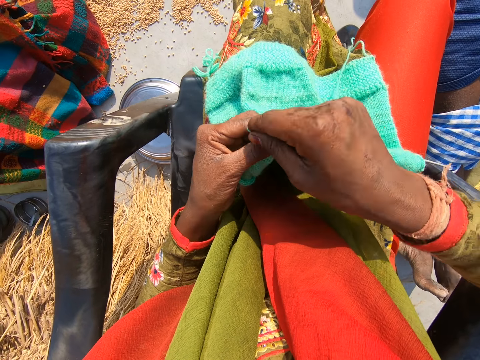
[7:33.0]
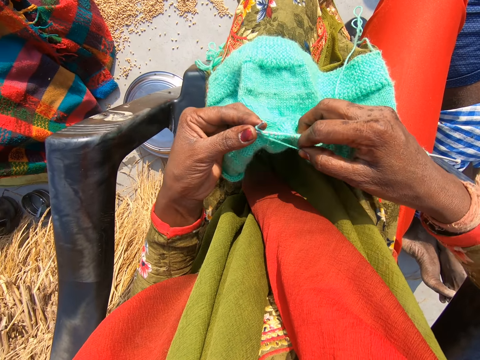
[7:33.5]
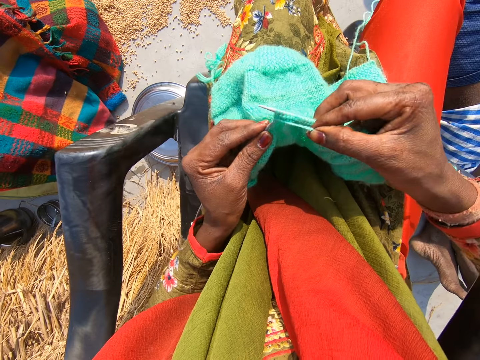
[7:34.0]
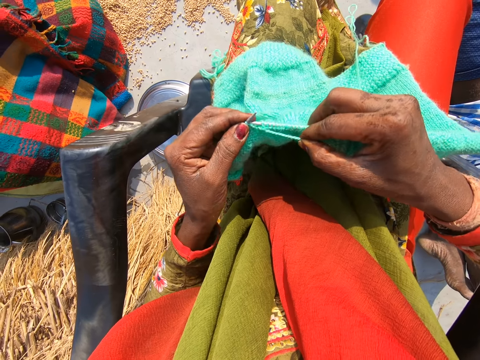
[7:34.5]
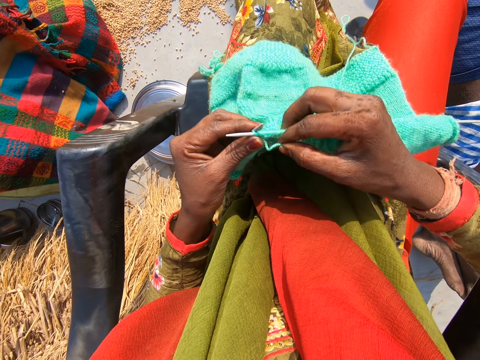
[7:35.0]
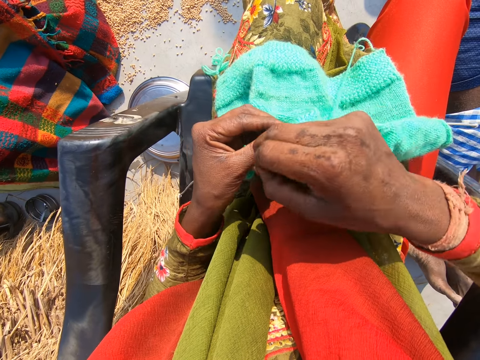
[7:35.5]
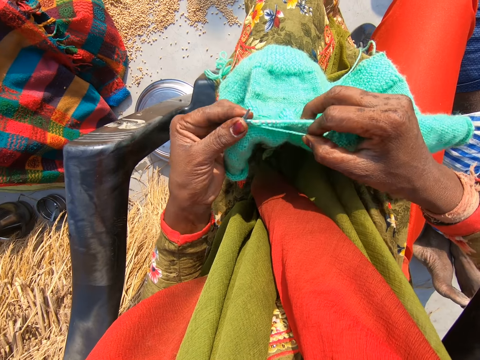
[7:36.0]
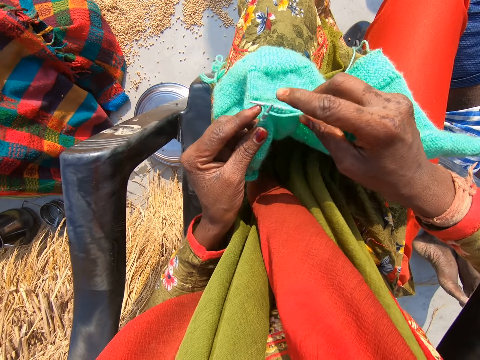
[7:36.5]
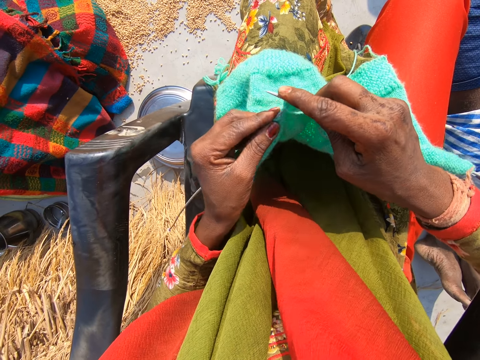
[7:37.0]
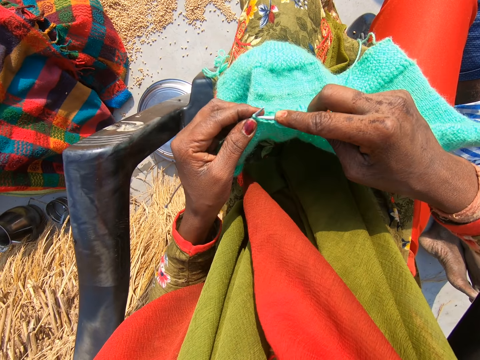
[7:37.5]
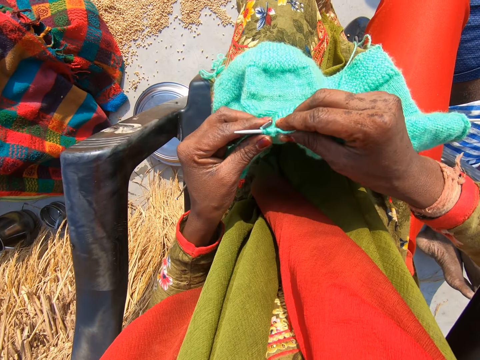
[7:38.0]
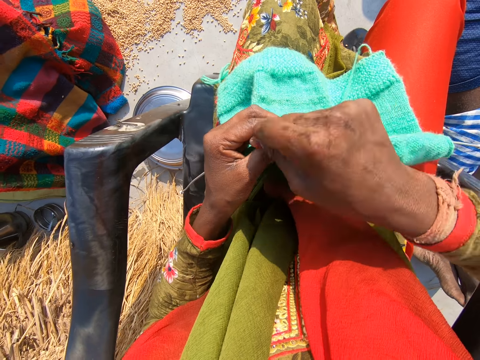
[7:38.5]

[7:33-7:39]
The camera wearer knits the shawl.

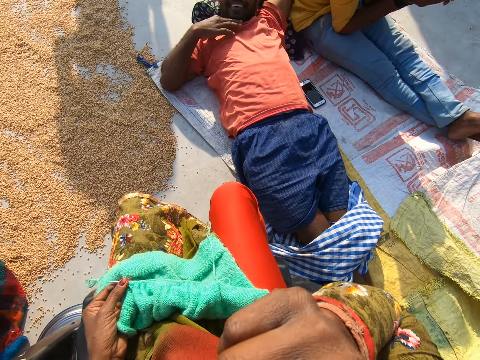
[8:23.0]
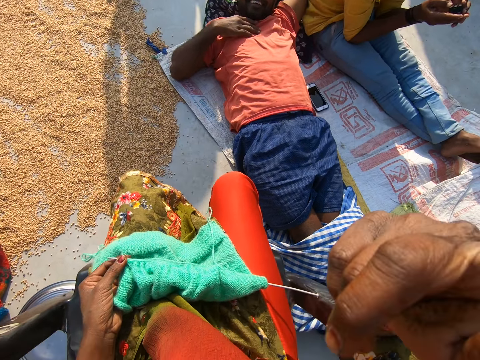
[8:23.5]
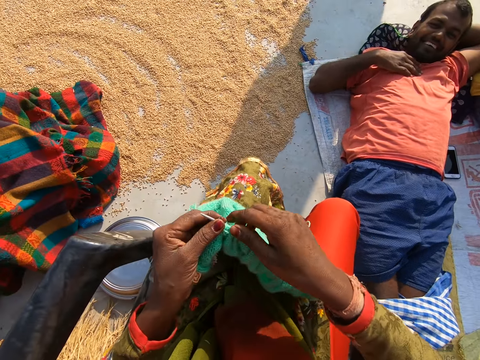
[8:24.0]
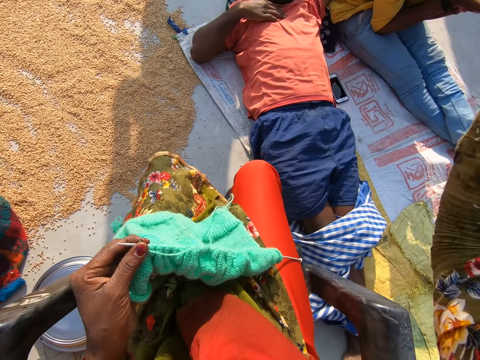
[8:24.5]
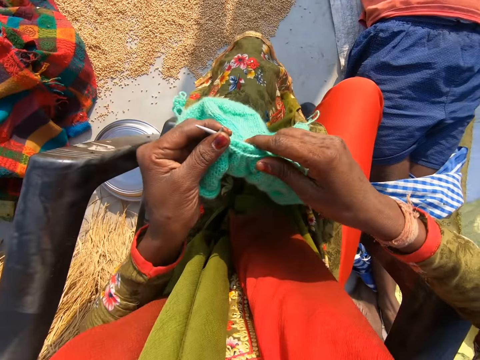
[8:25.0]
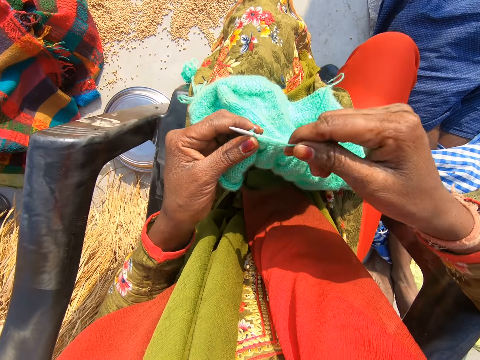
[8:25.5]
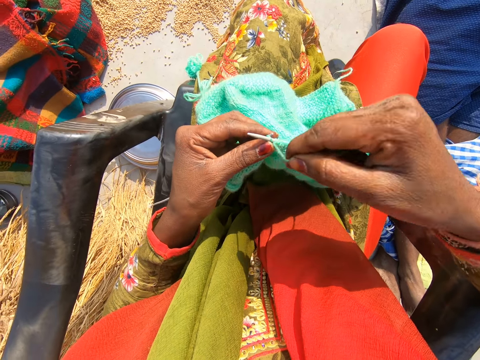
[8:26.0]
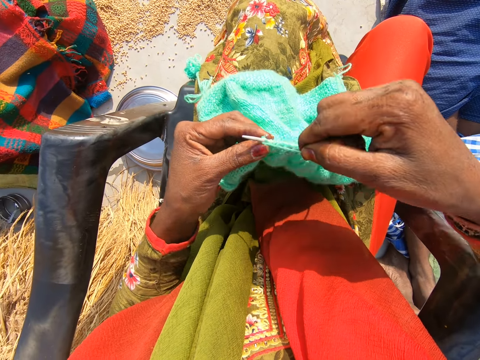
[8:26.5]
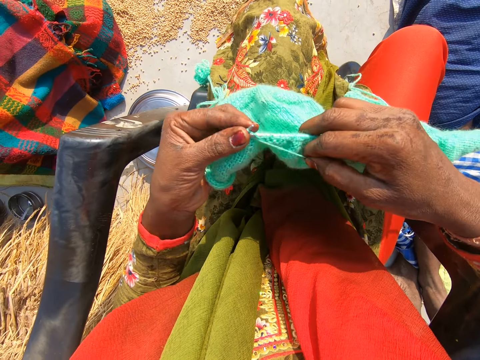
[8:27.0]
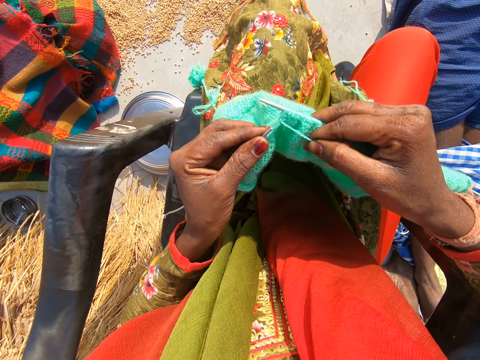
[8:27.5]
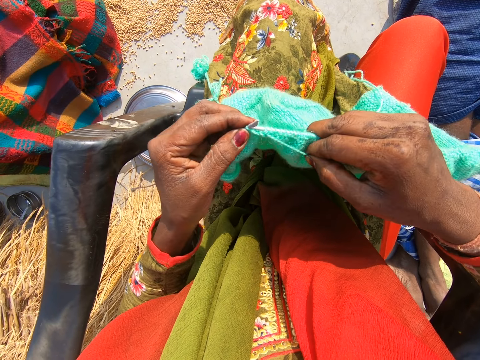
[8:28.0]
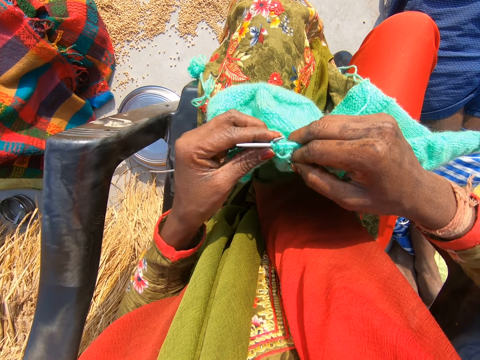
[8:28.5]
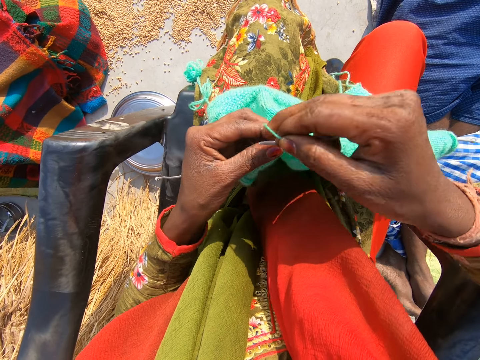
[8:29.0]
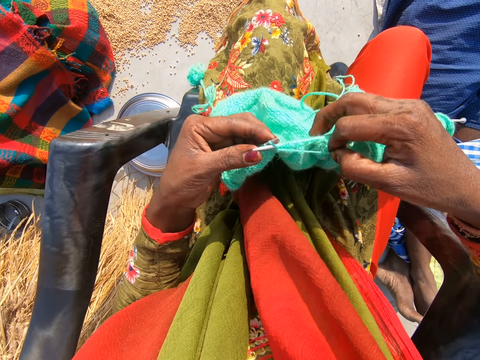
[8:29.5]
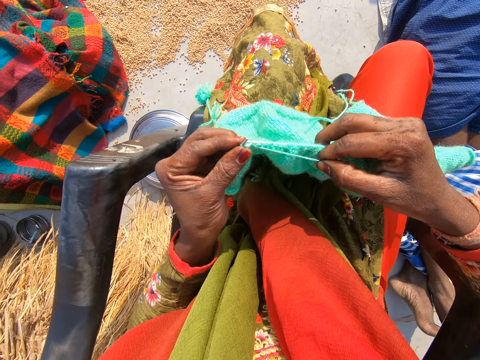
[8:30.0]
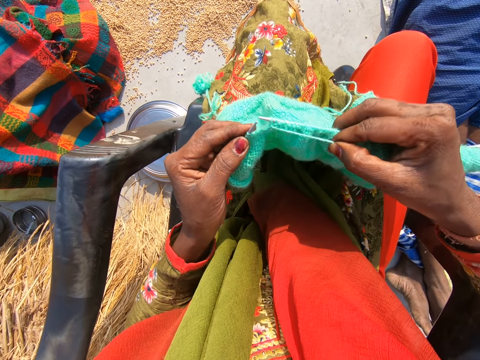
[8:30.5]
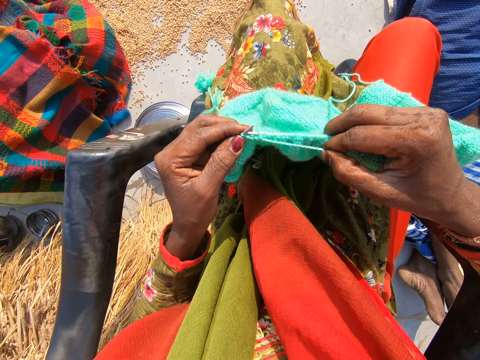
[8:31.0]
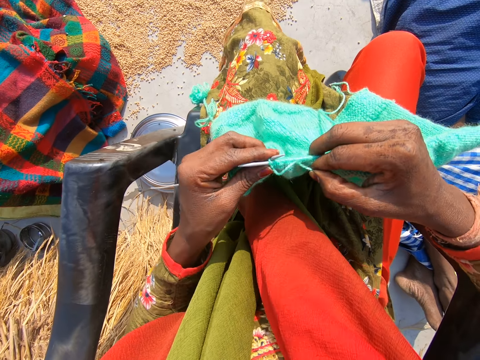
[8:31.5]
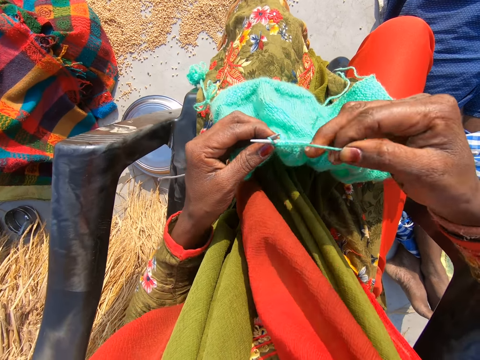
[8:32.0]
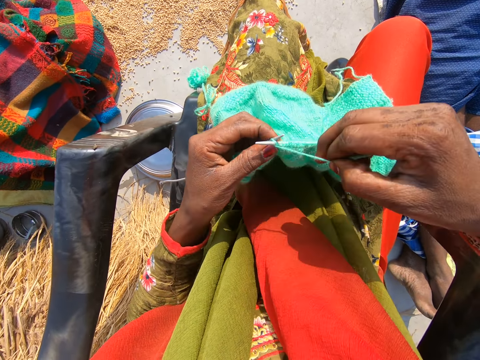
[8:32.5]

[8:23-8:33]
The camera wearer moves a hand aside. A man moves fingers. The camera wearer touches the cloth and lifts a hand. They knit the shawl.

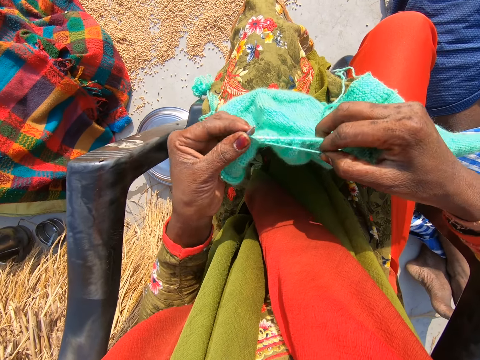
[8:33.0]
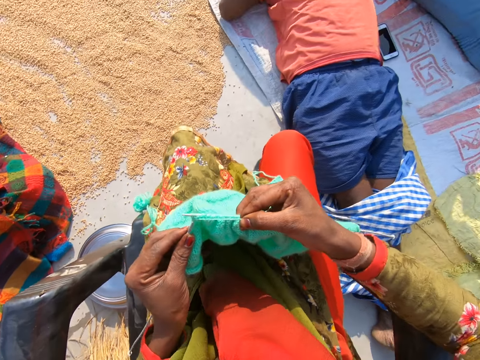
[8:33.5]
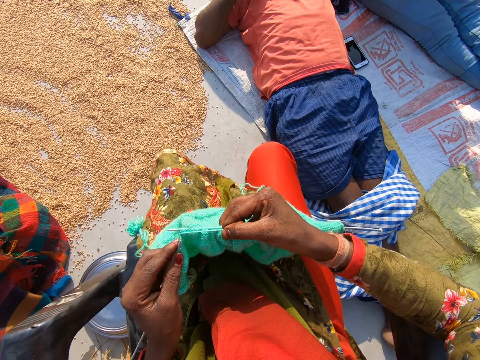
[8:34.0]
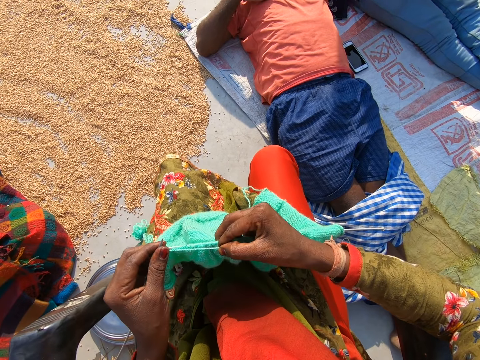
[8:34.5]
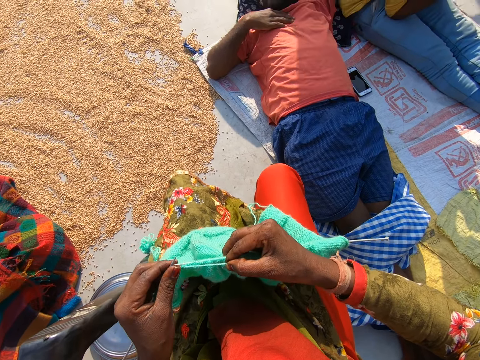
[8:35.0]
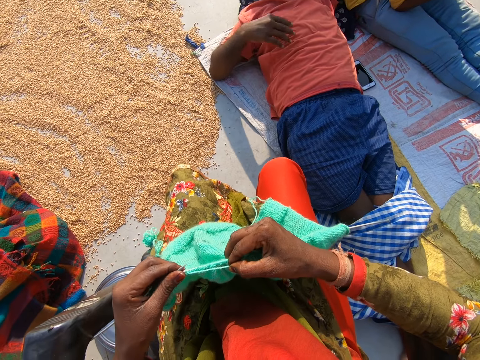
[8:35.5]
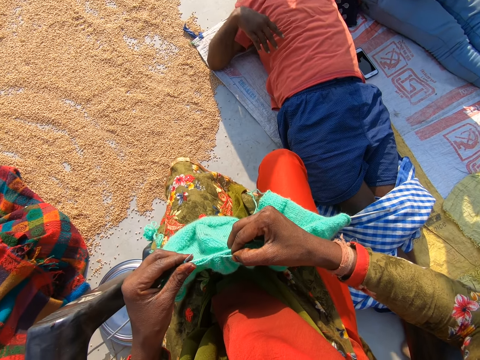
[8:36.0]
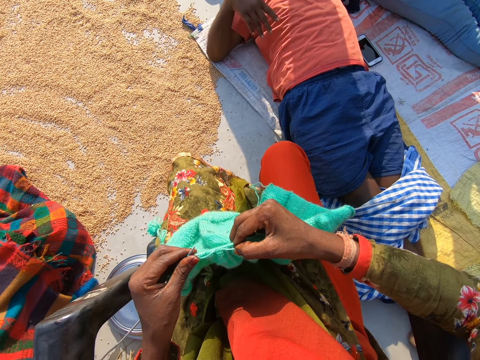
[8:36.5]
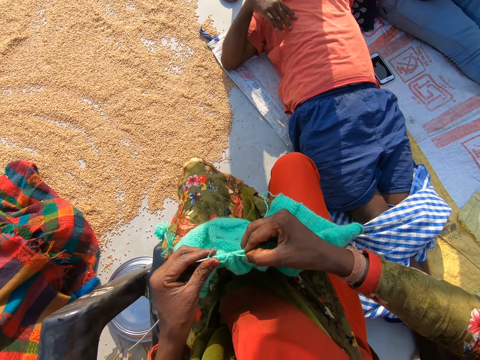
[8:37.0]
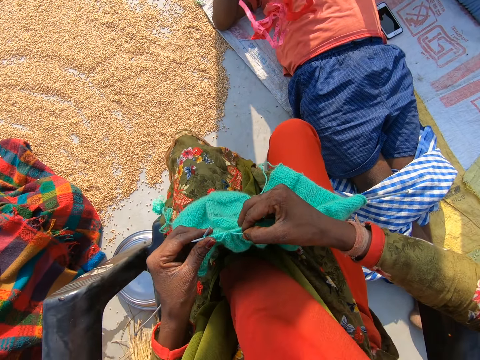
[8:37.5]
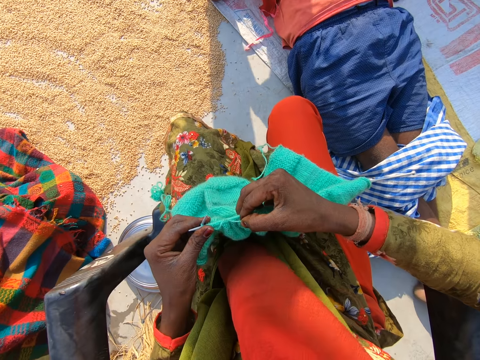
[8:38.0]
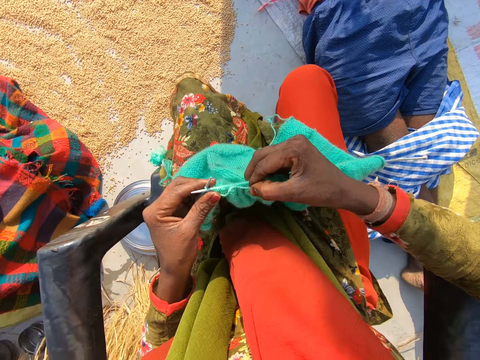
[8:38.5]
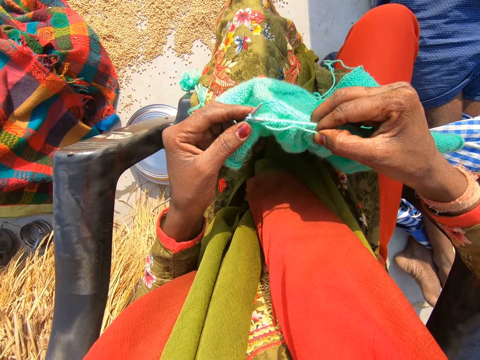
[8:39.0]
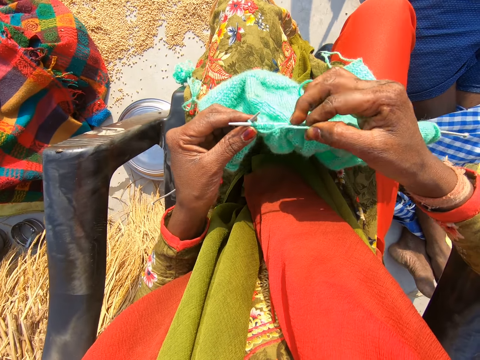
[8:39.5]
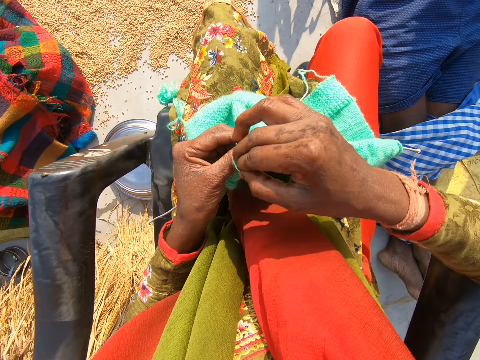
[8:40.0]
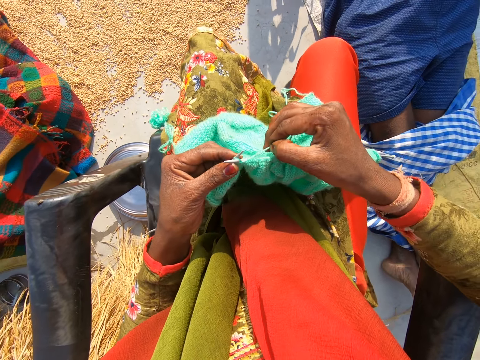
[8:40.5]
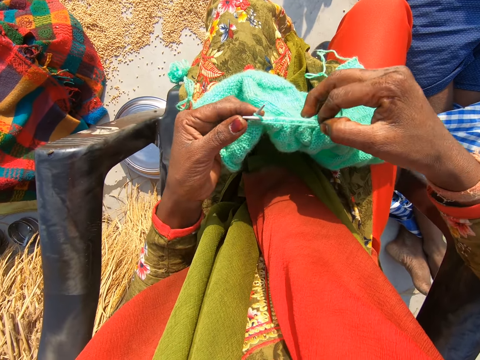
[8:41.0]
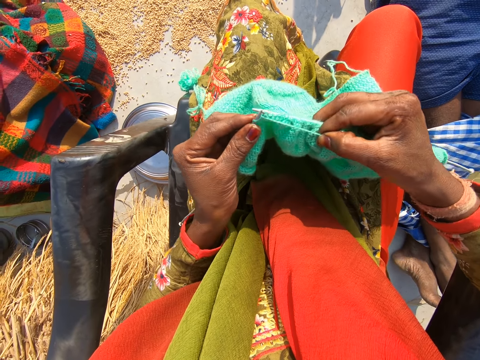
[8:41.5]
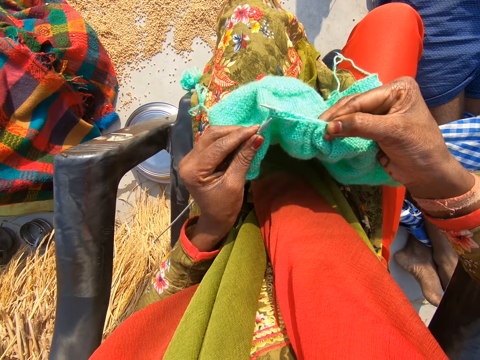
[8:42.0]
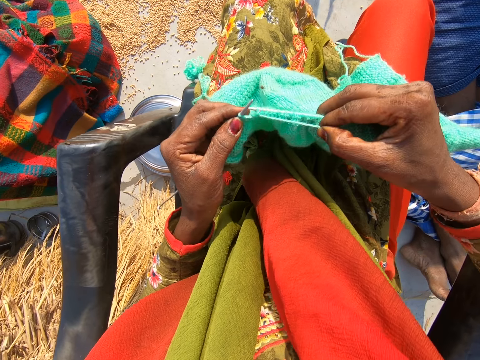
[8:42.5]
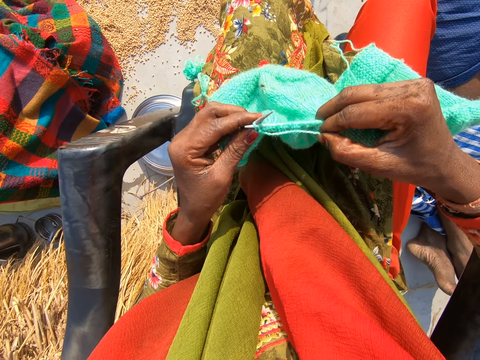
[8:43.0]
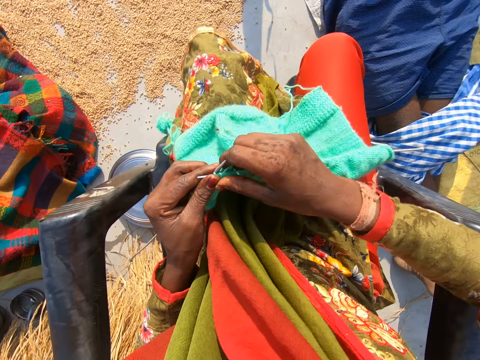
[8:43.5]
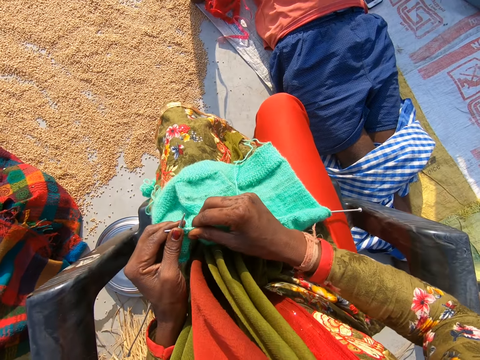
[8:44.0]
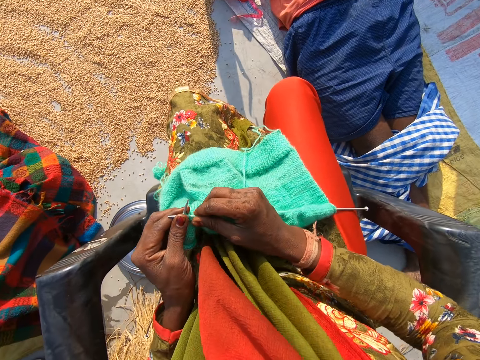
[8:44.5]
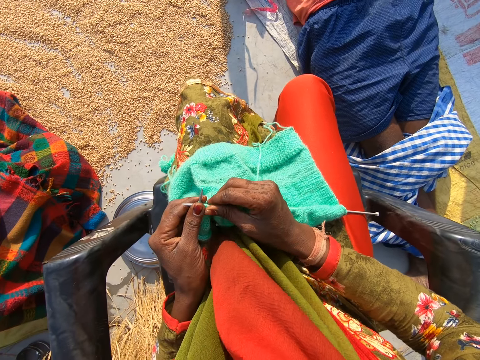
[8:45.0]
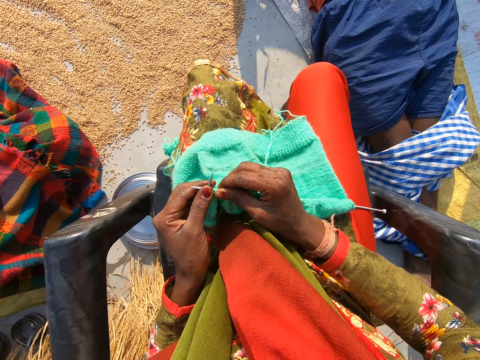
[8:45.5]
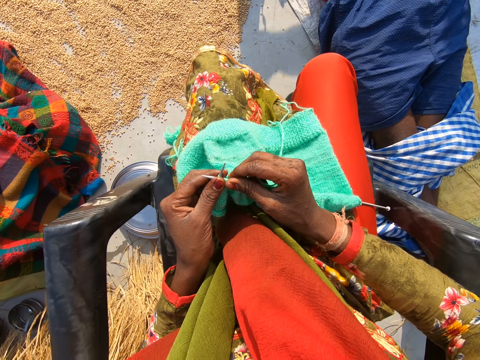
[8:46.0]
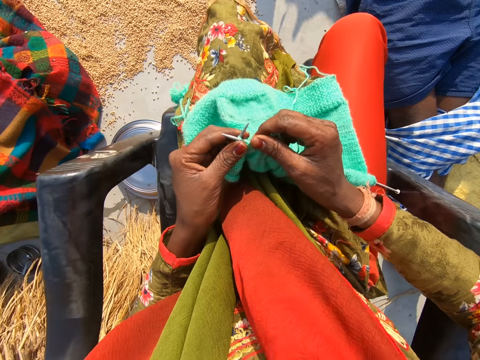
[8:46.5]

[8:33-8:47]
A man moves a hand. A person walks on the other side.
